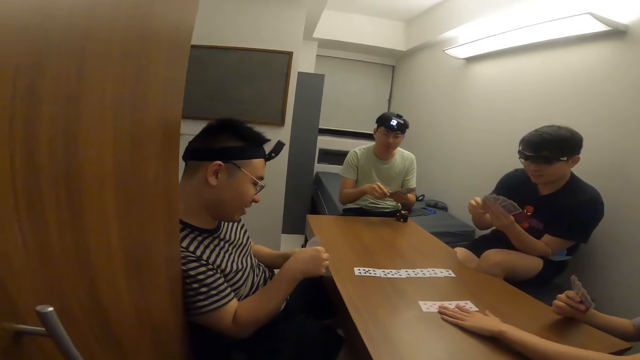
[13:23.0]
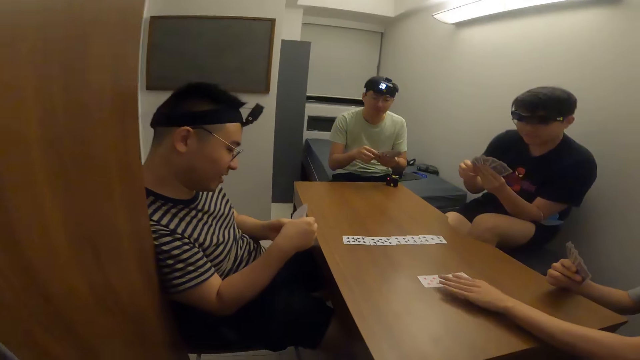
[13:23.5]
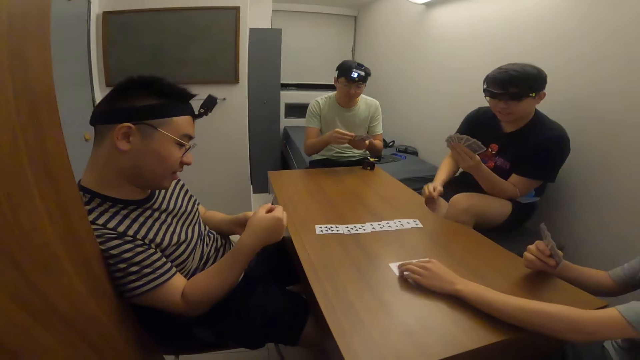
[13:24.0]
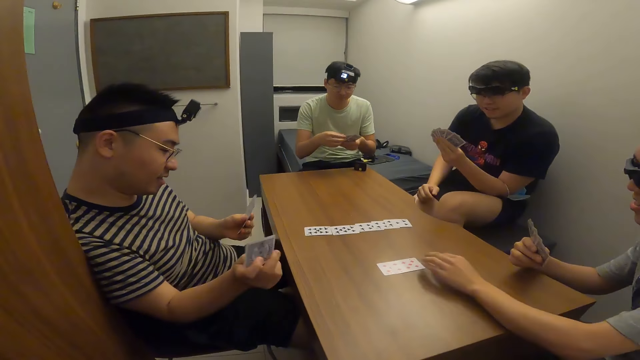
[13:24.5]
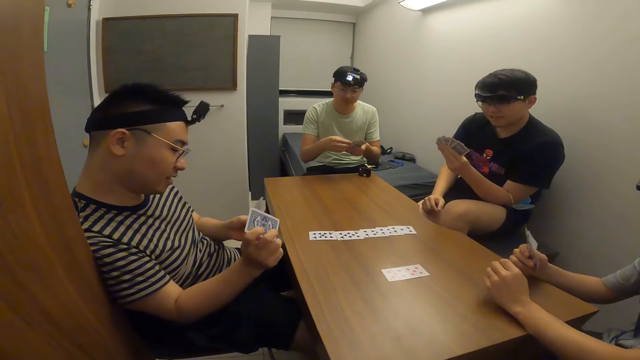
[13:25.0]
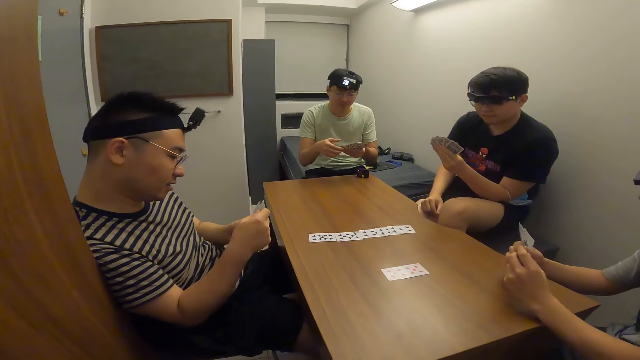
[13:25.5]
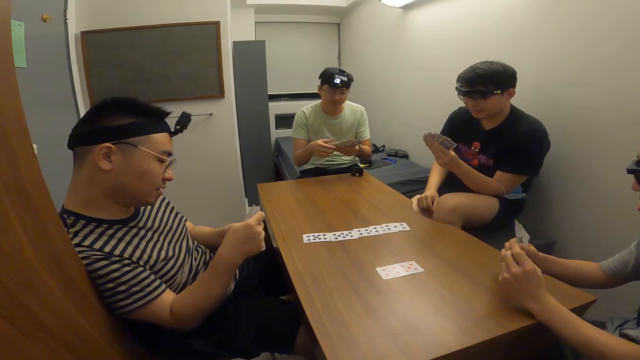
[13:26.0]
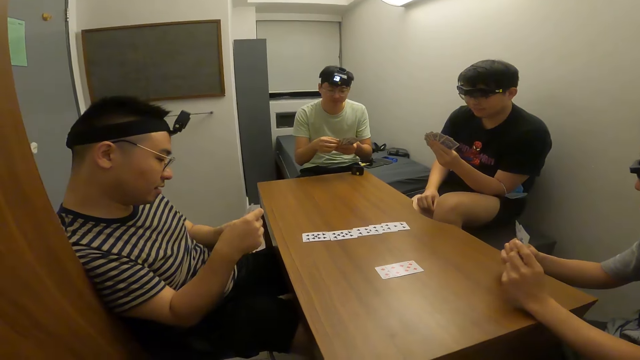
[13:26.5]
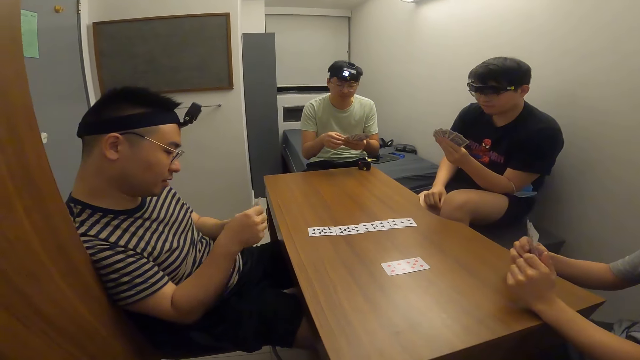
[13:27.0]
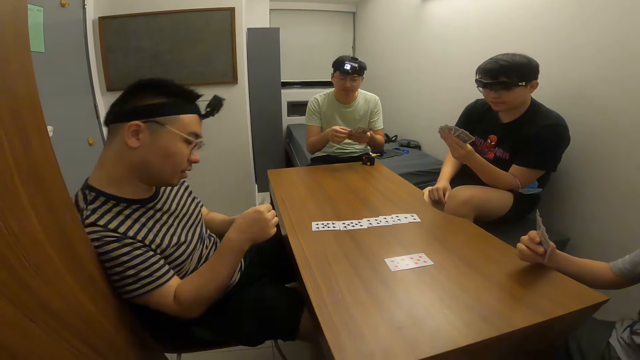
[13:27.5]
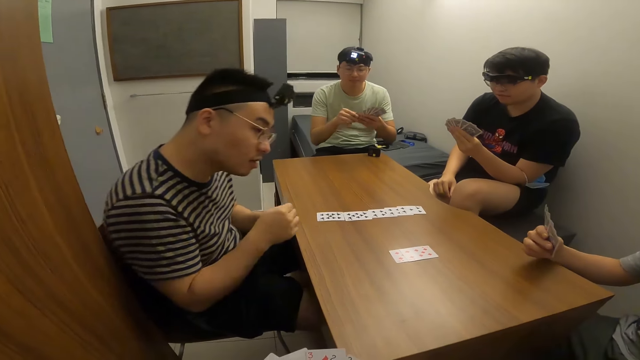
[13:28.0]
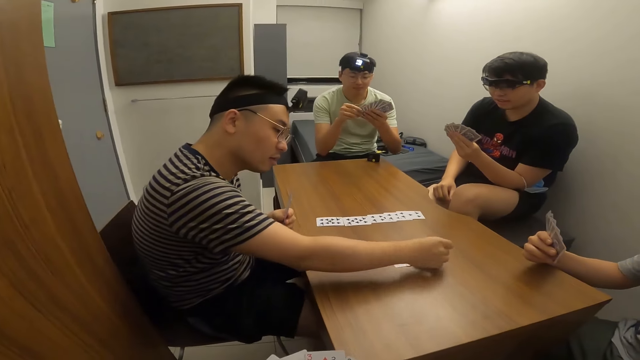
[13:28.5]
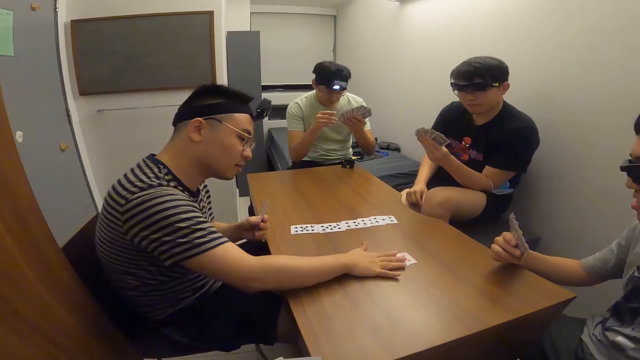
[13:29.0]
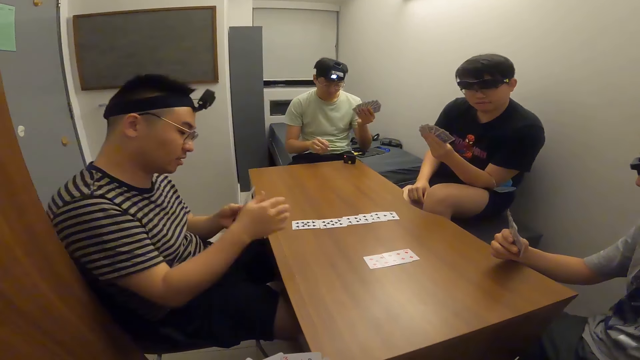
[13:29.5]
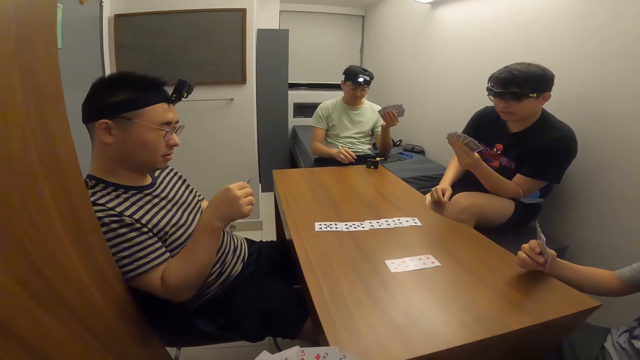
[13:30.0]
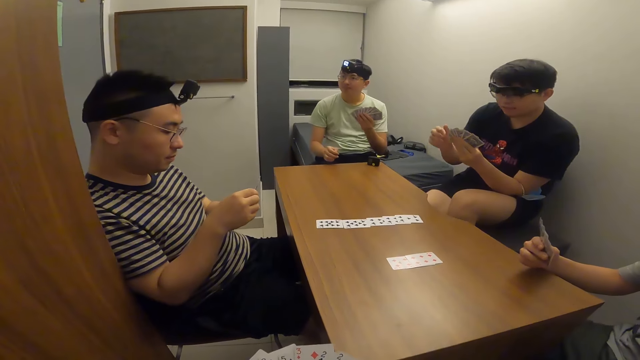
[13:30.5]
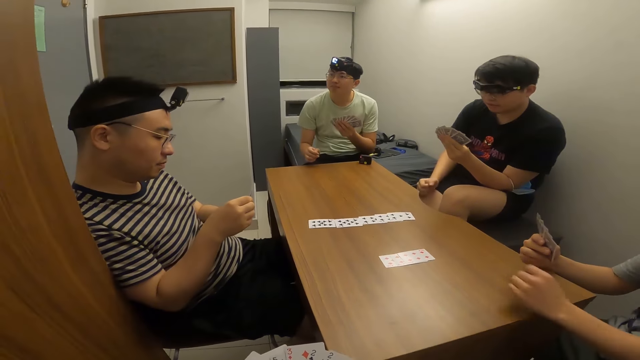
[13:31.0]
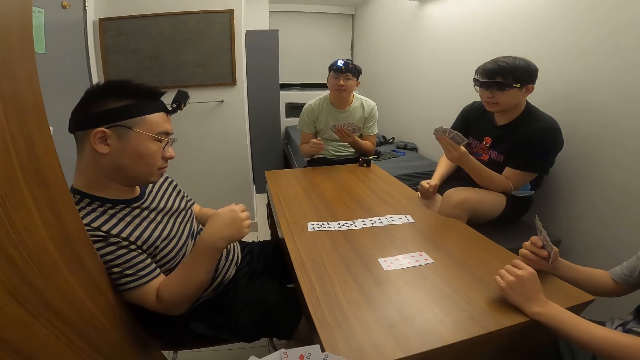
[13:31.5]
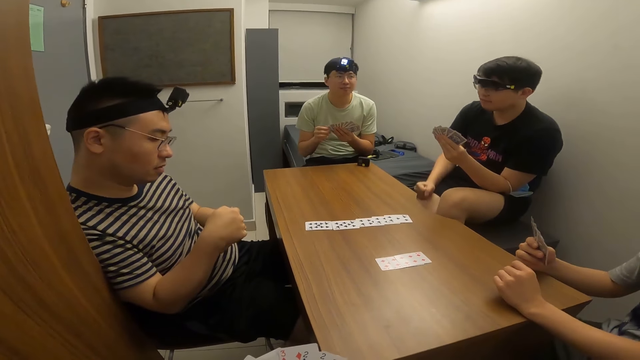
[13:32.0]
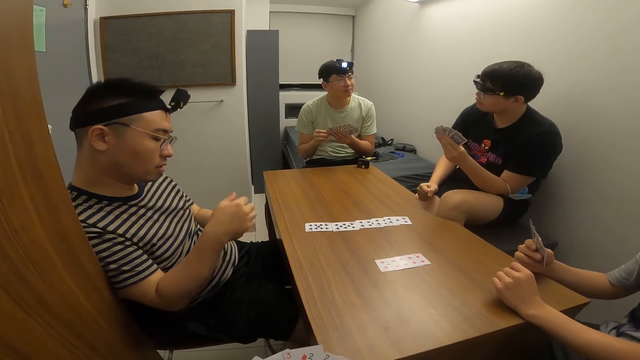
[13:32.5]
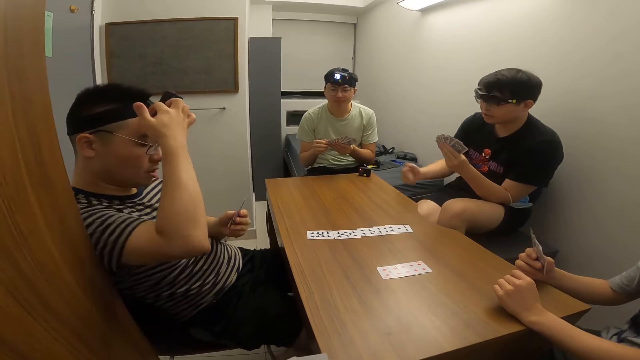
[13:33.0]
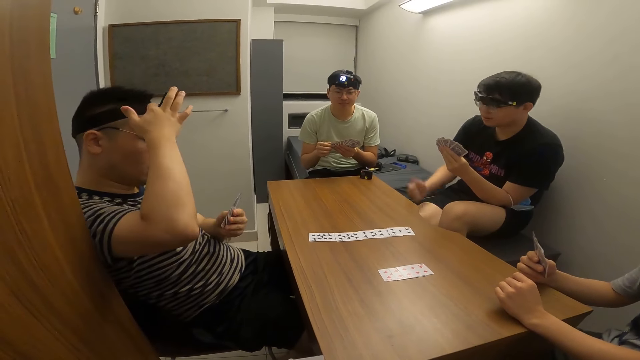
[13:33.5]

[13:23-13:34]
A player places a card on the table with his right hand.

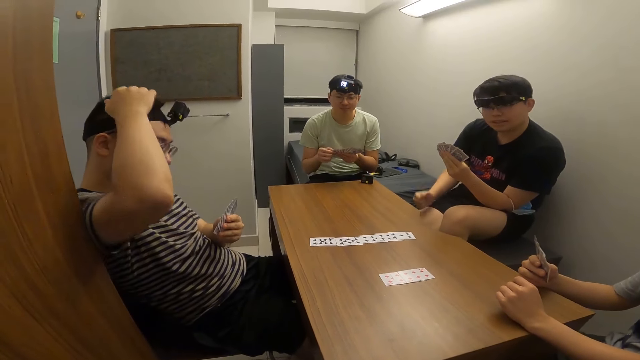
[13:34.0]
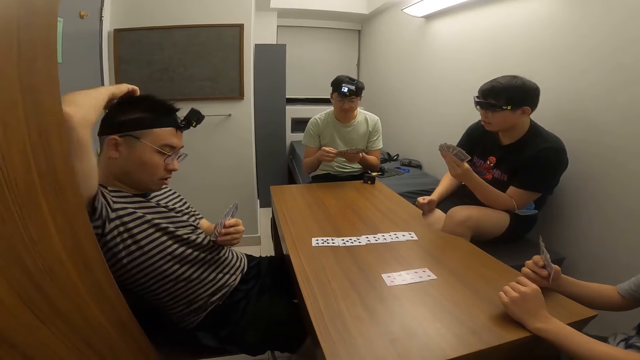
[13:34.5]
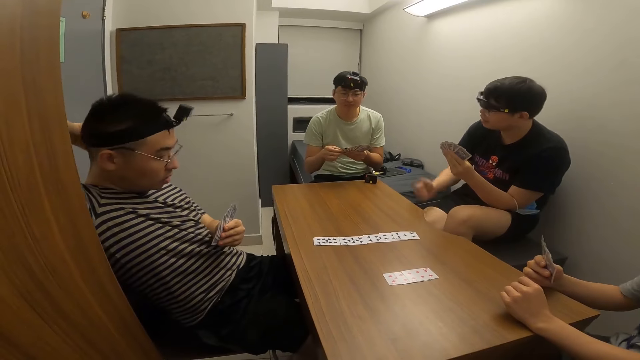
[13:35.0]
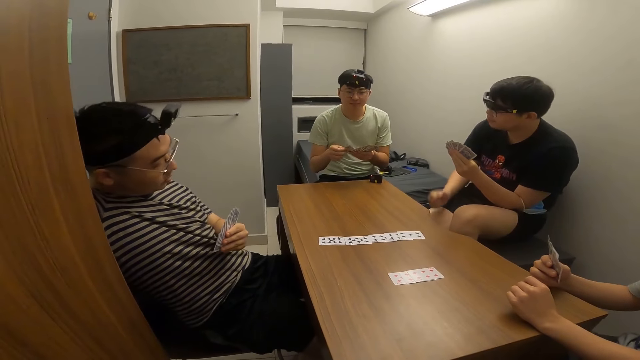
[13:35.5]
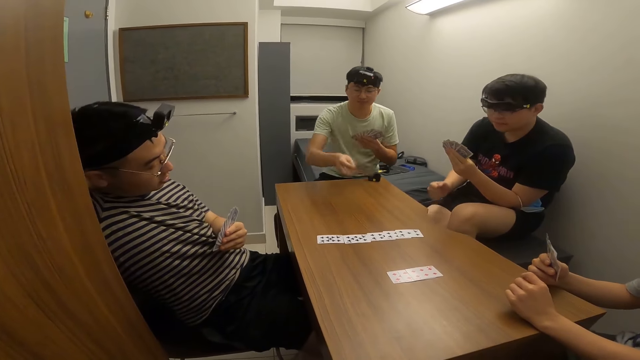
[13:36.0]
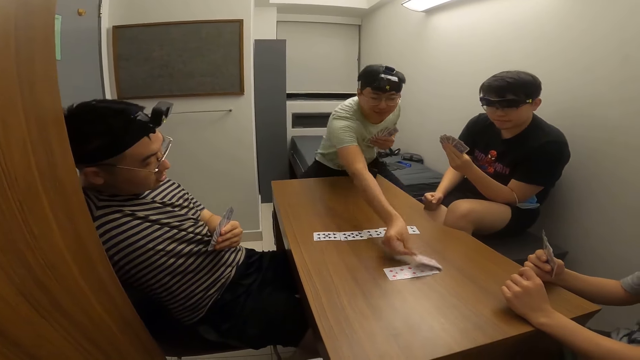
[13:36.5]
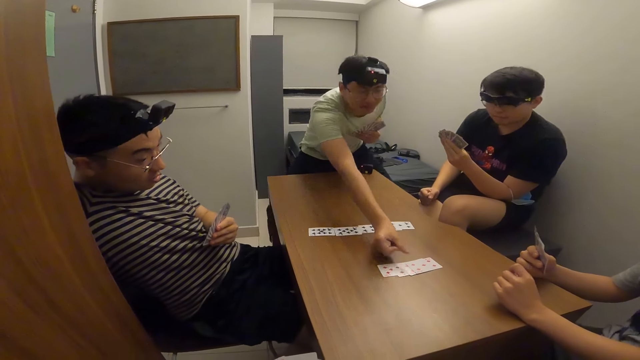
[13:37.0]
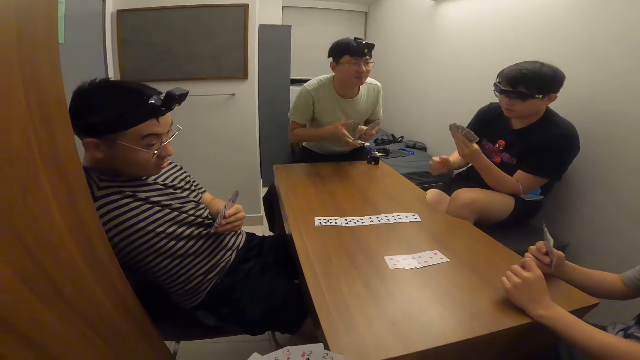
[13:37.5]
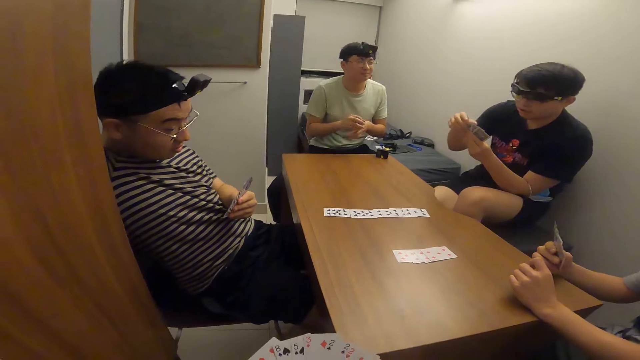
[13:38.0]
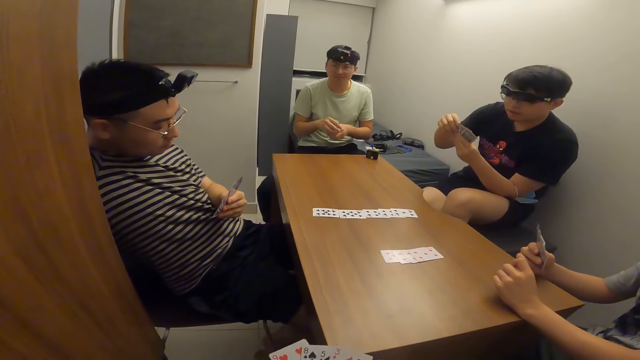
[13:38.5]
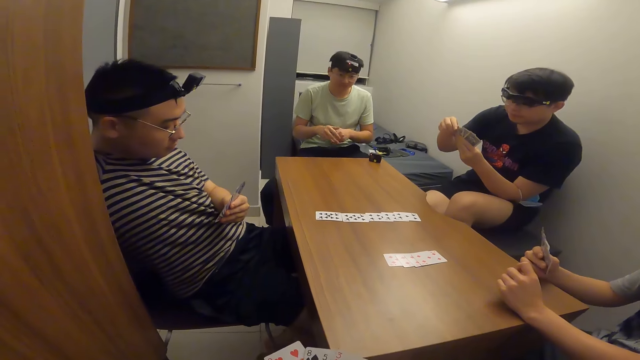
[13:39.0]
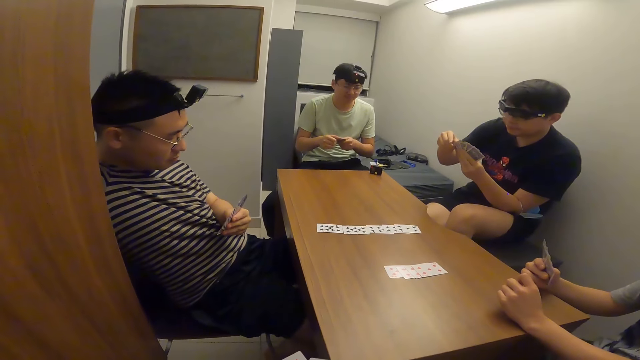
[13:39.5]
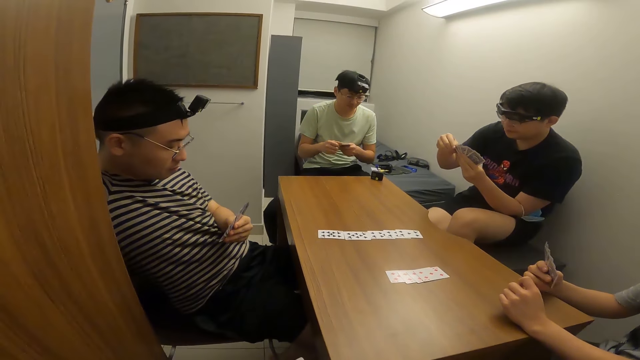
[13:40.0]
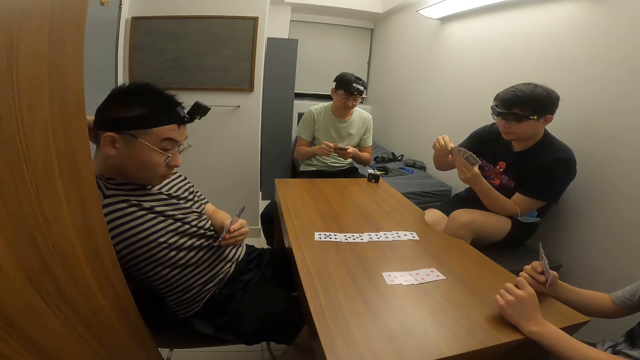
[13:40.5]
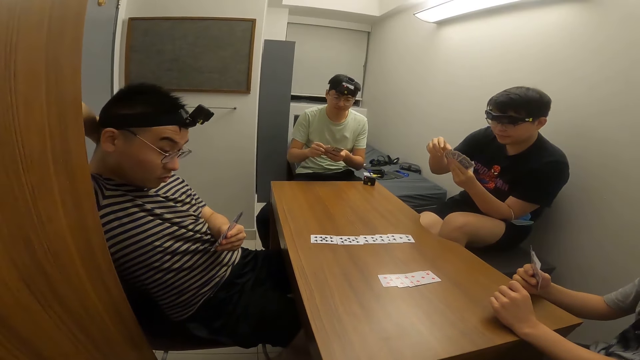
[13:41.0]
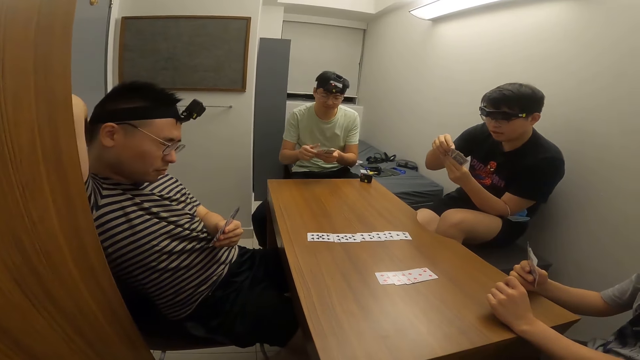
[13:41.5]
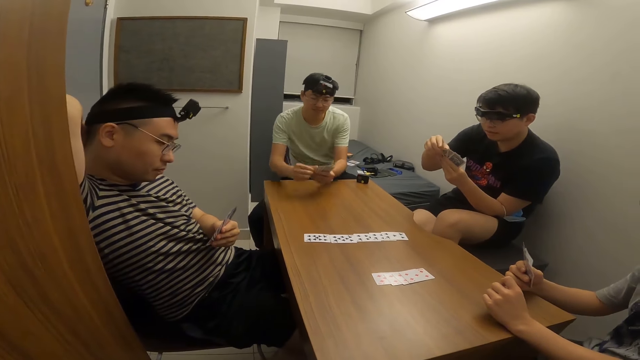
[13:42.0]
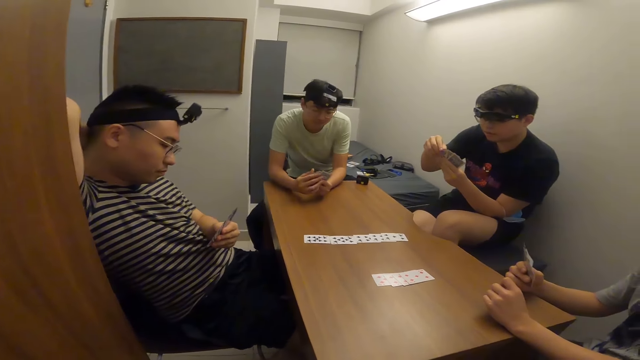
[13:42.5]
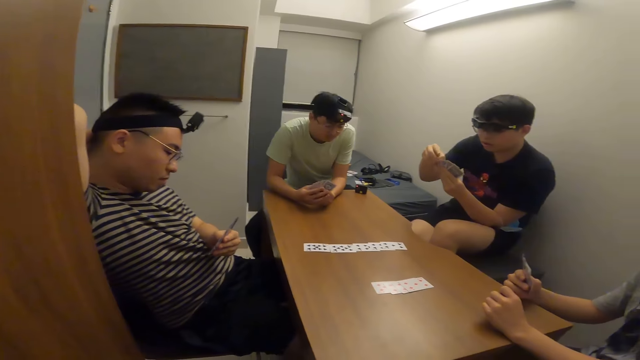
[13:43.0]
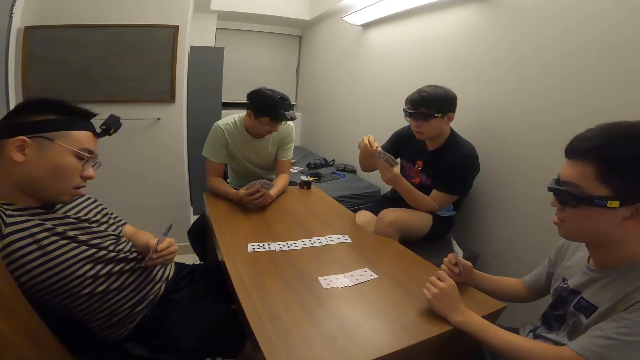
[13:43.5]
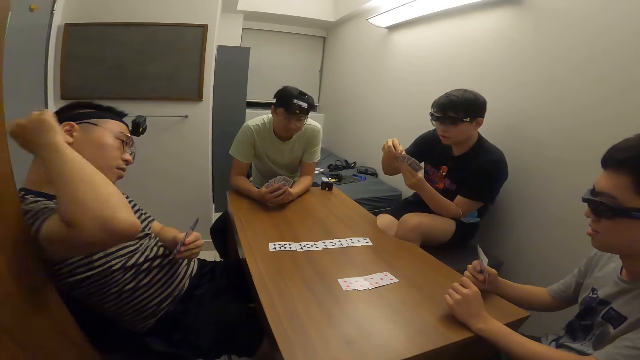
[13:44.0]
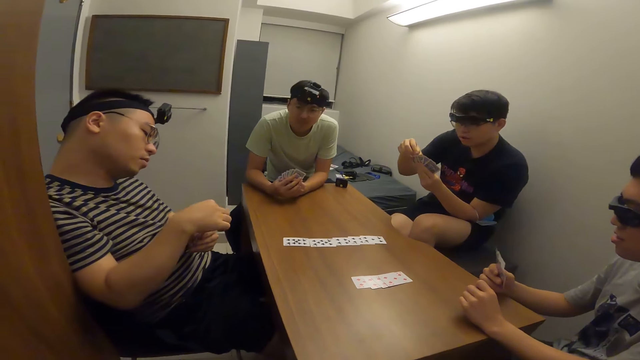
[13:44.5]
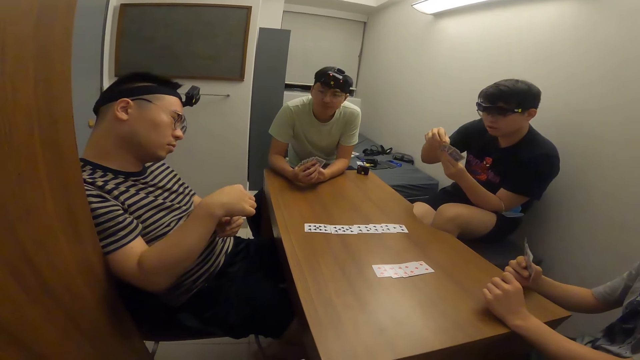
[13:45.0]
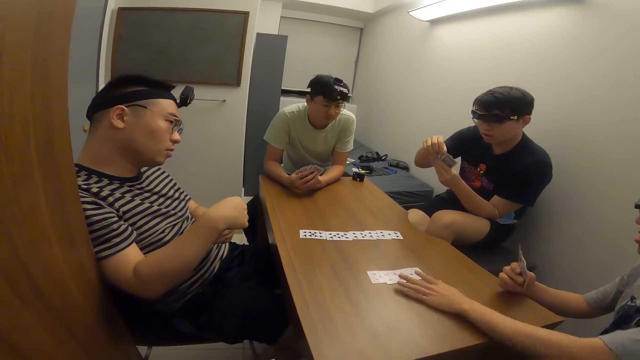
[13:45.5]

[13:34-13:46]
A player places a card on the table with his right hand.
